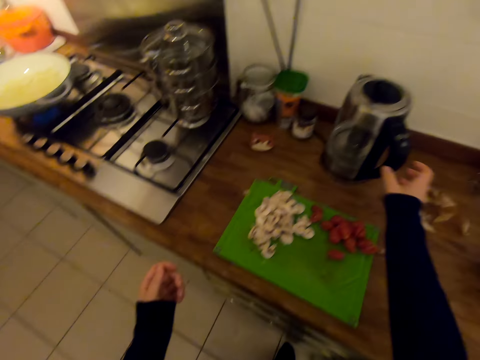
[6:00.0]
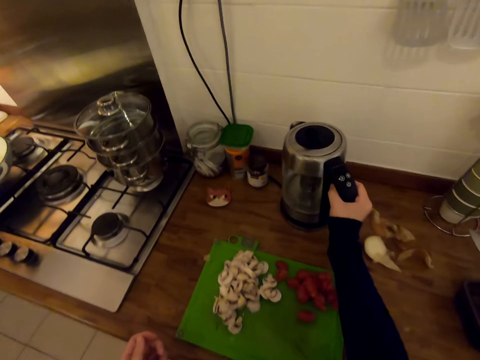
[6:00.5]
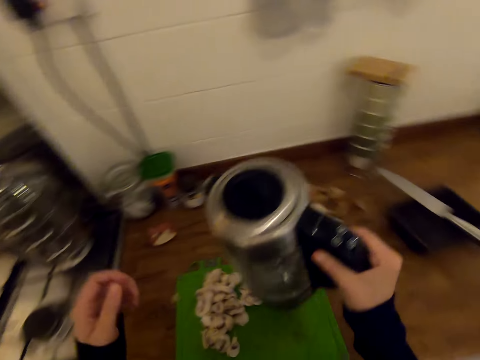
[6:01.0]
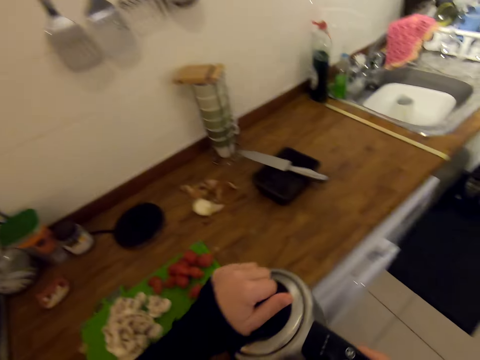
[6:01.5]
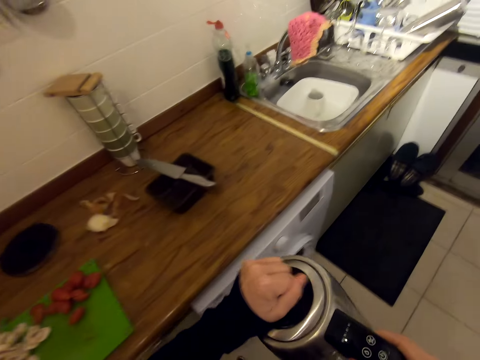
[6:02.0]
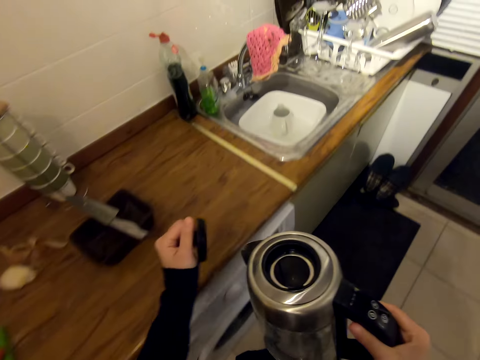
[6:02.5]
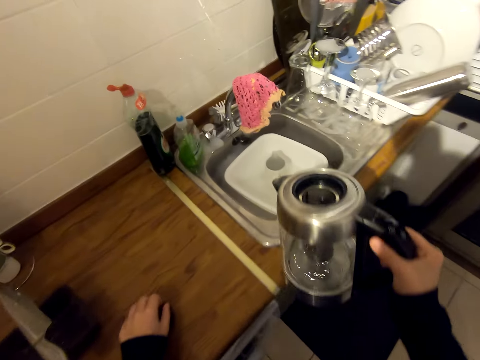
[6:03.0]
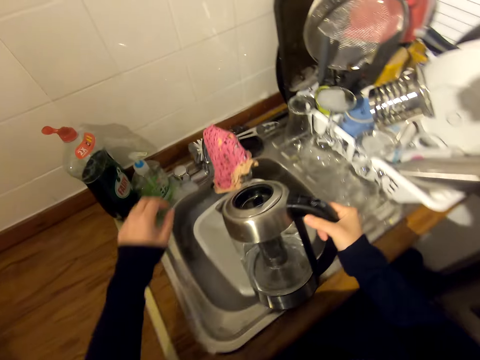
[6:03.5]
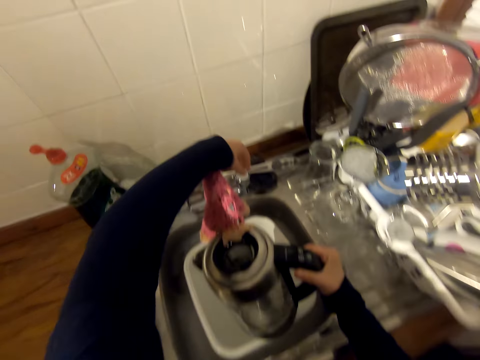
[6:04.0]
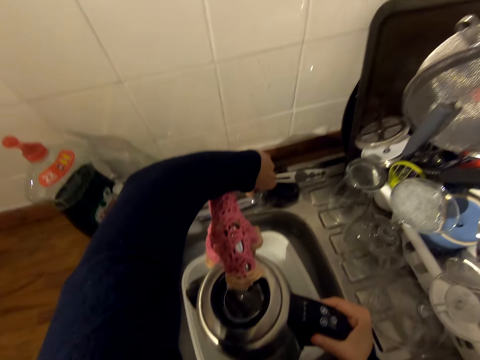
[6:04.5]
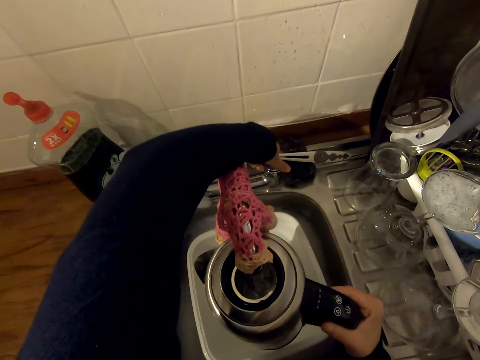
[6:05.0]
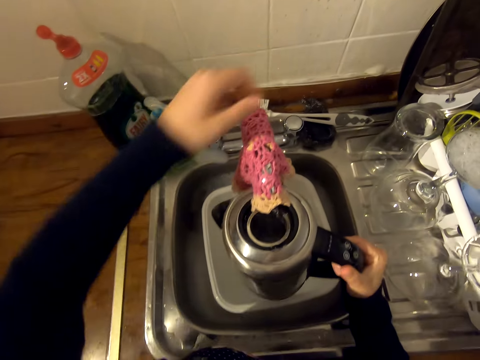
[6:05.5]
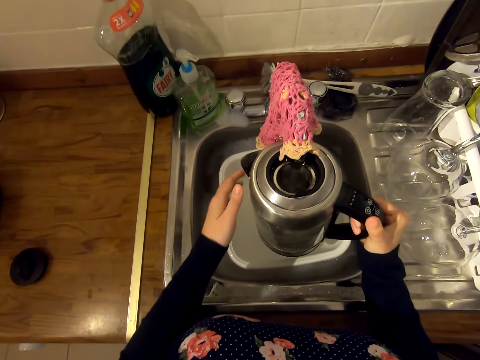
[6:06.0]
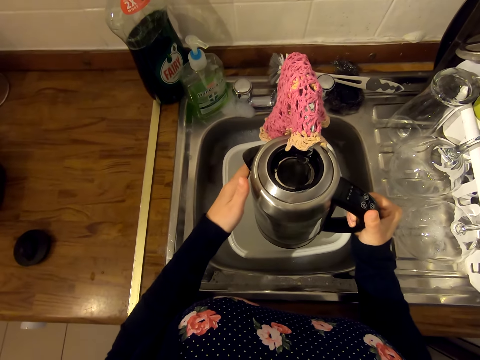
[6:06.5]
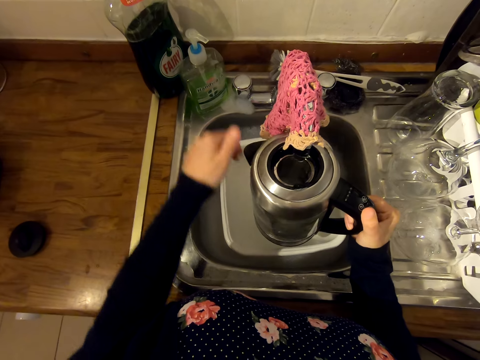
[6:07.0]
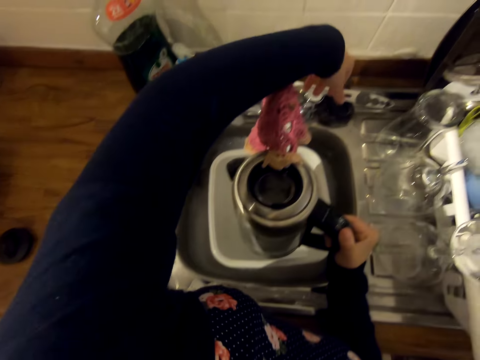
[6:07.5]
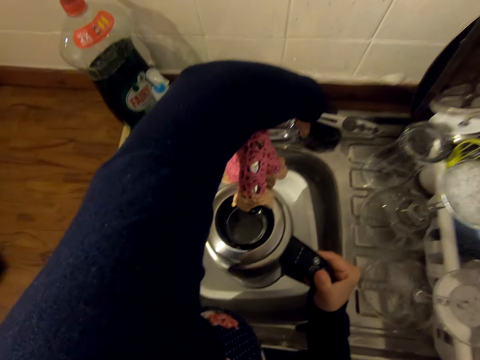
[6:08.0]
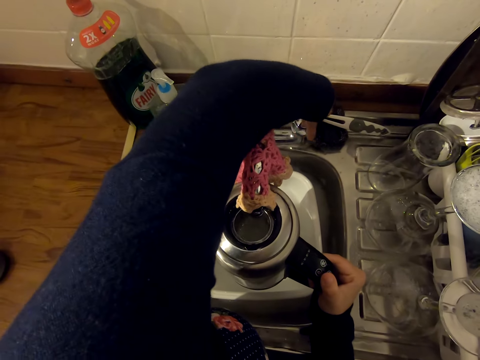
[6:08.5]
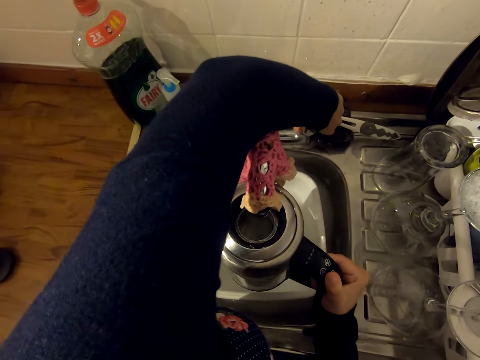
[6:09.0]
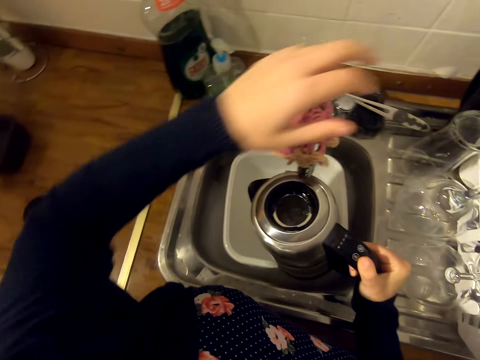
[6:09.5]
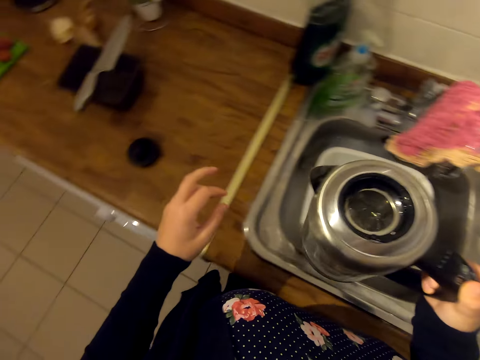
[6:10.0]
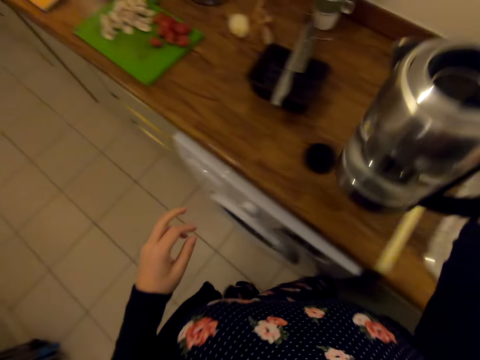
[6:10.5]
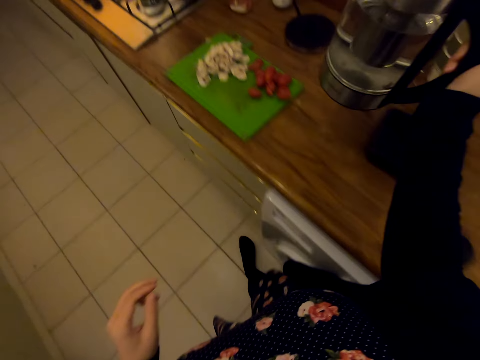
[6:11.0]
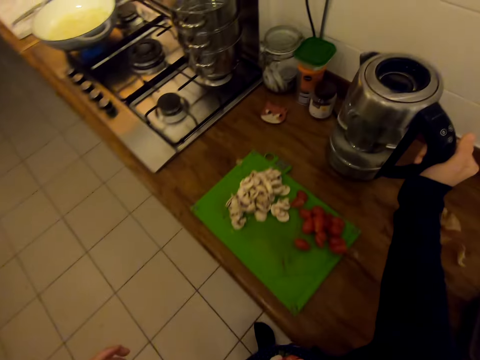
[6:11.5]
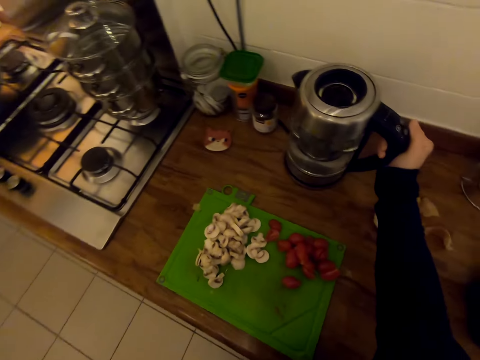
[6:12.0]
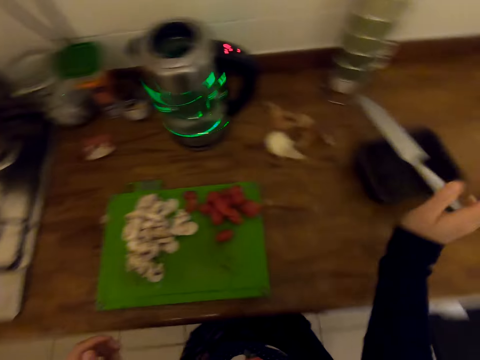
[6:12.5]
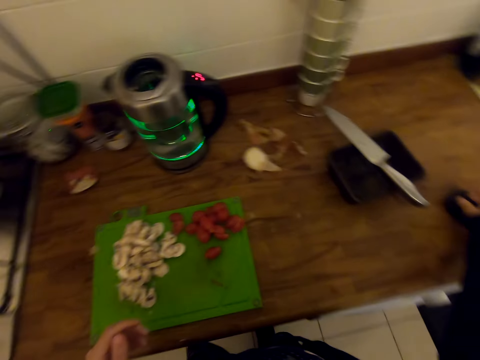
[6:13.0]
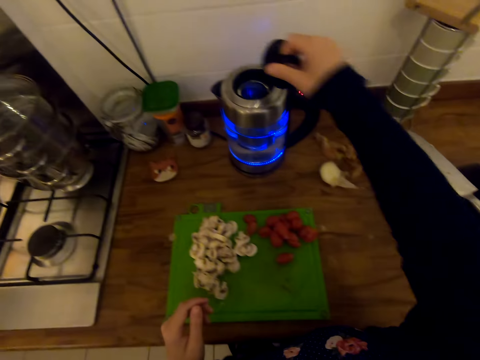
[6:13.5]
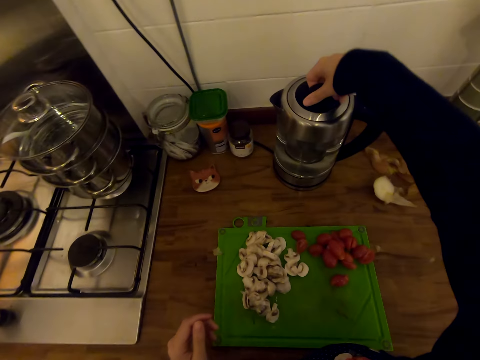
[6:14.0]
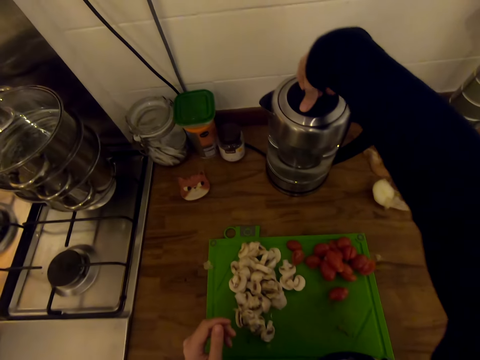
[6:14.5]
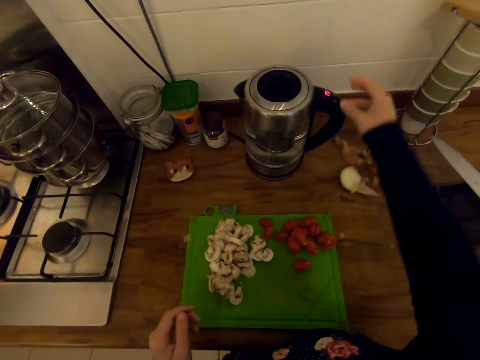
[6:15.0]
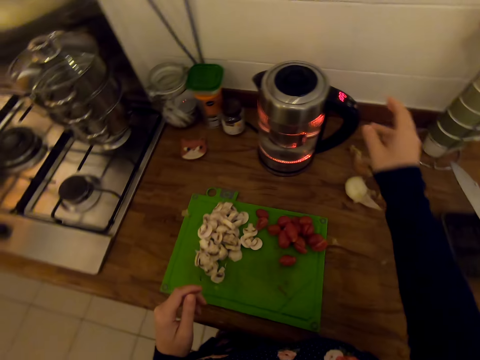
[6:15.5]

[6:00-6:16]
The camera wearer takes the water kettle. They open the water kettle, walk around, and place the kettle lid on the sink top. They open the tap, collect water with the lid, and close the tap. They walk around. They place the water kettle on the sink top, put the kettle on, and close the kettle.

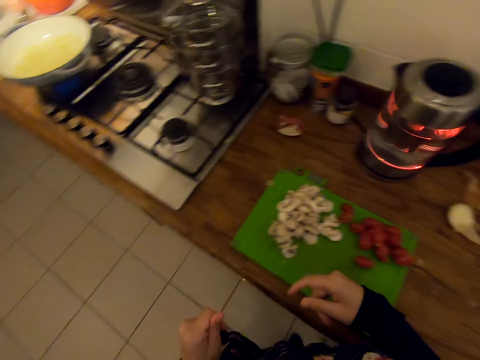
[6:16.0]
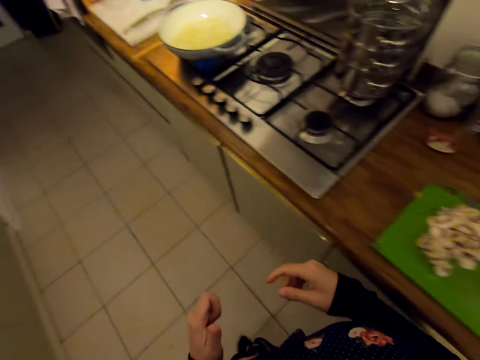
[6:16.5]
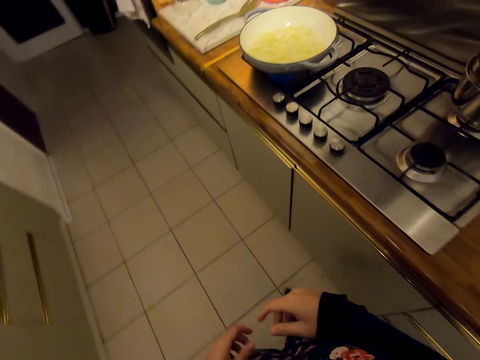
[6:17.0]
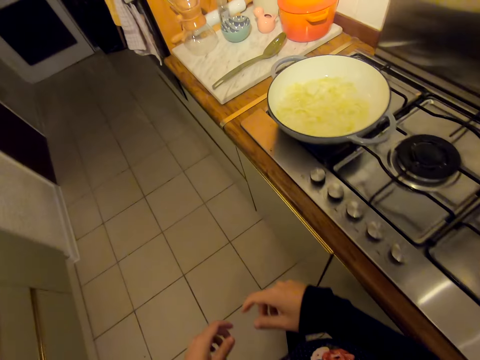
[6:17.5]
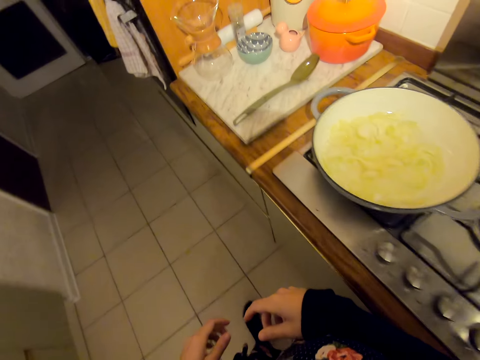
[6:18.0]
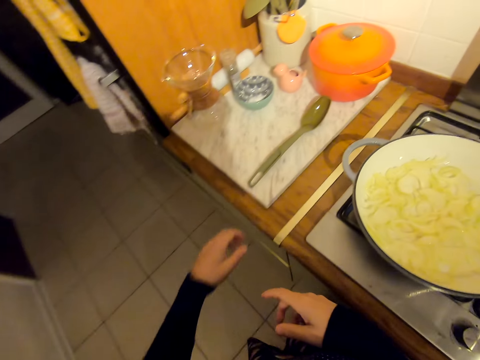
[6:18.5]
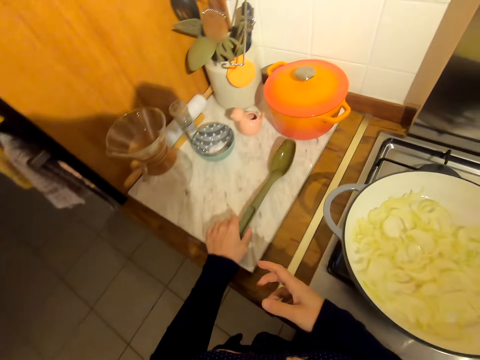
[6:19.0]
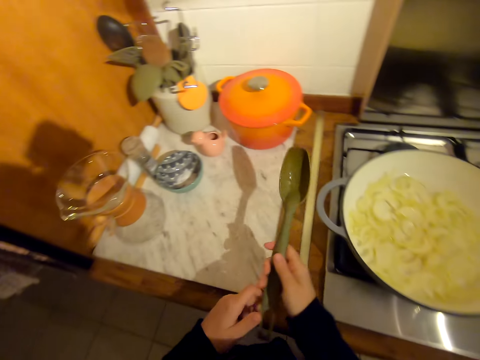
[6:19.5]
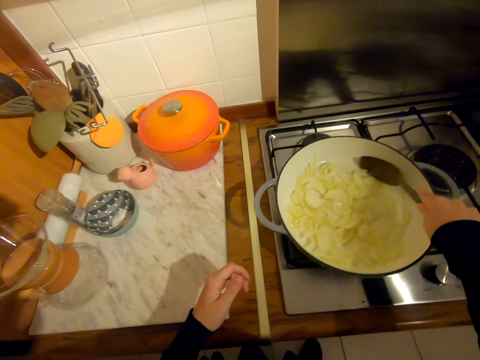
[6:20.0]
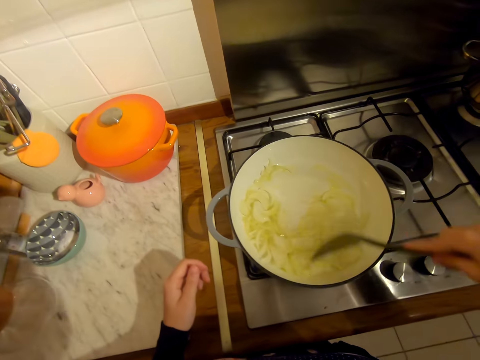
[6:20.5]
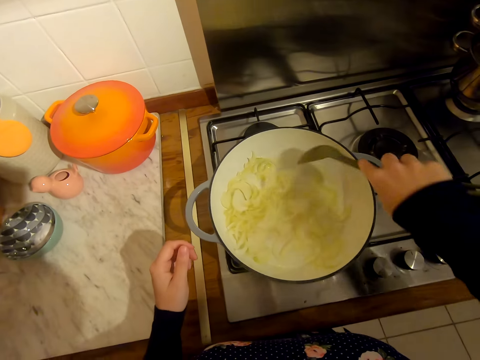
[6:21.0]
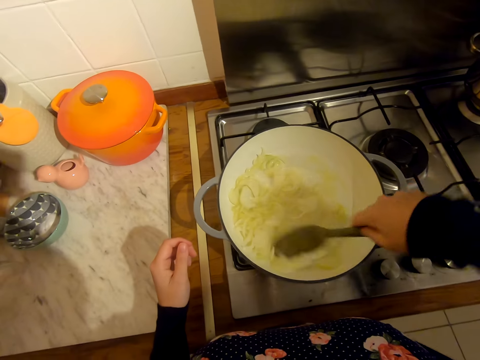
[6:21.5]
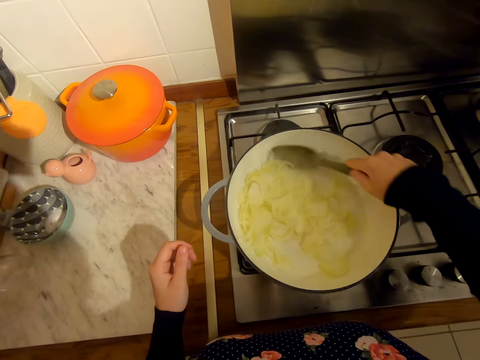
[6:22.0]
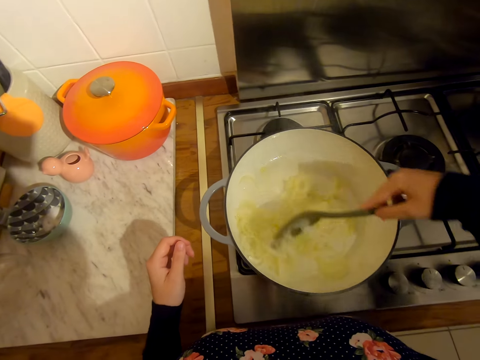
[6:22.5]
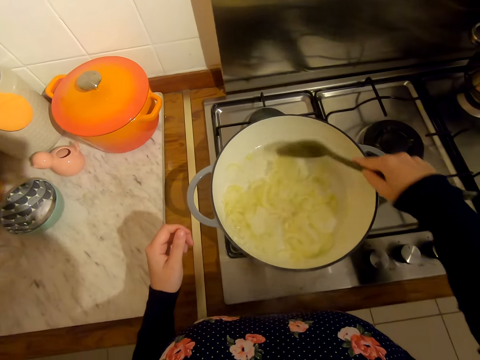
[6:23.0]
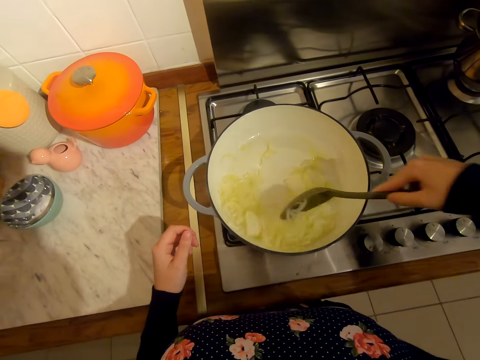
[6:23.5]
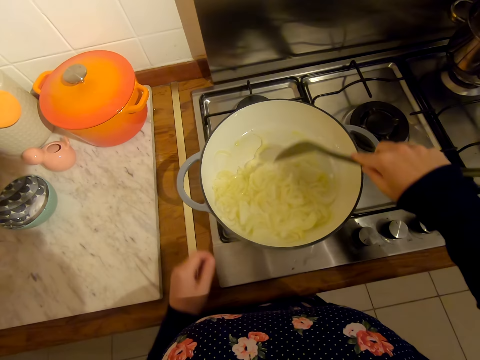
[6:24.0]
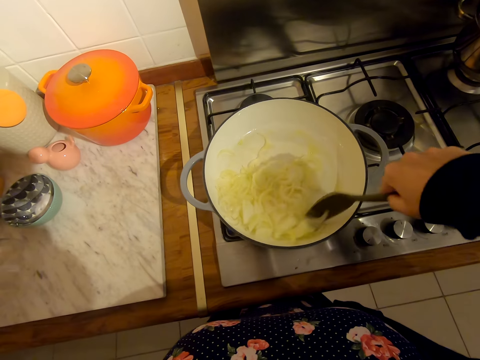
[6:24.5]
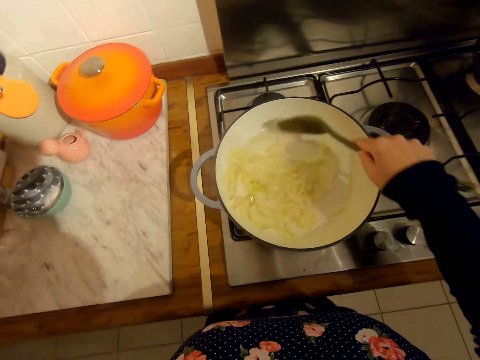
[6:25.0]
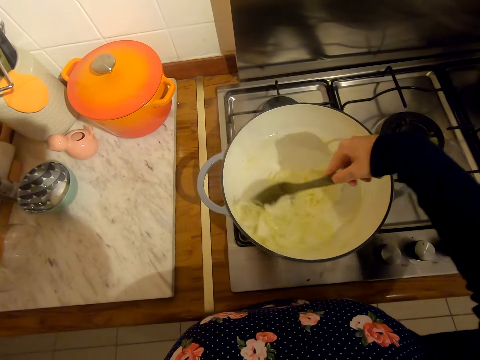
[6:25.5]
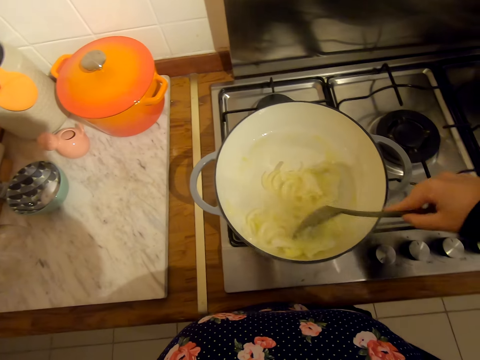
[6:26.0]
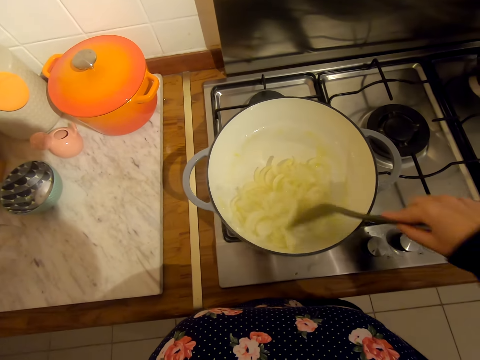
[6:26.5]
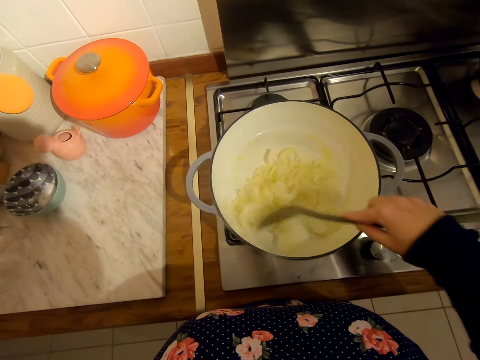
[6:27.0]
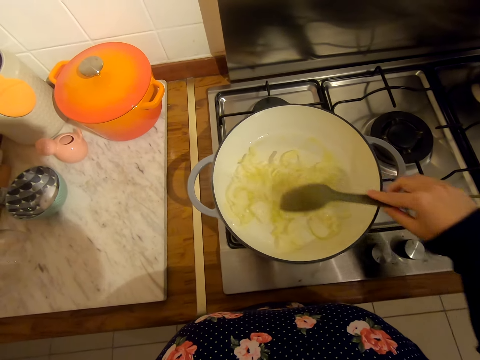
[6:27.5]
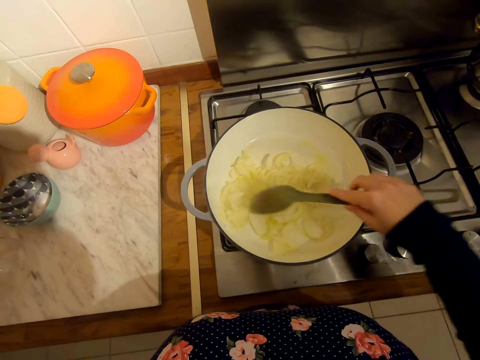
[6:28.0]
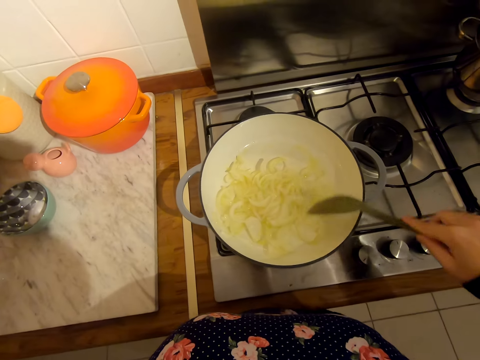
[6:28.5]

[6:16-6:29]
The camera wearer puts the kettle on. They walk around. They pick the serving spoon and stir the food.
